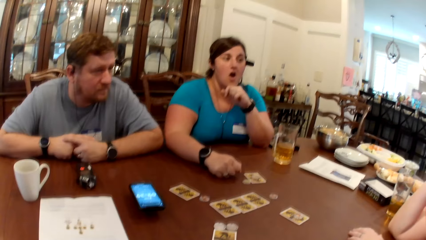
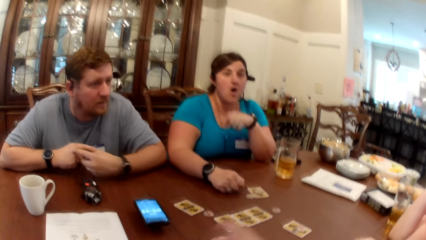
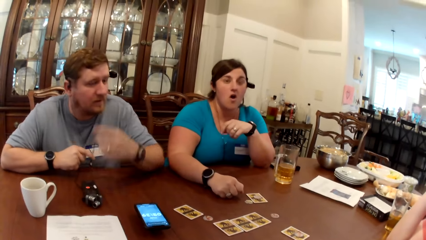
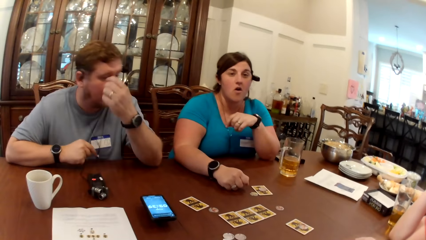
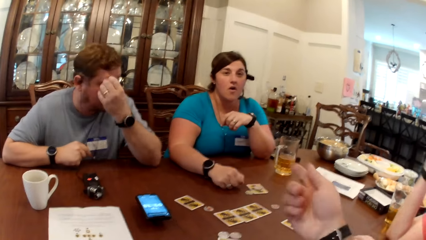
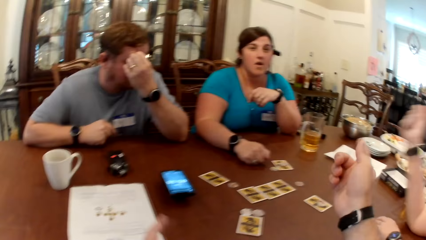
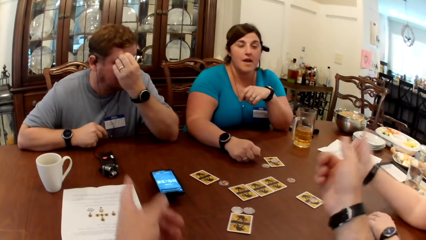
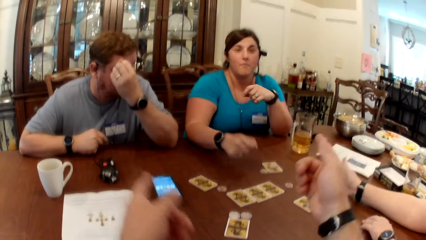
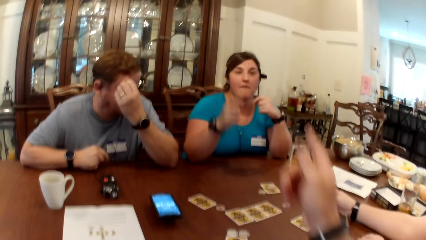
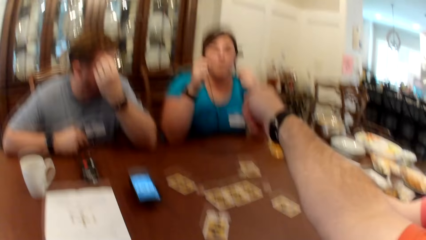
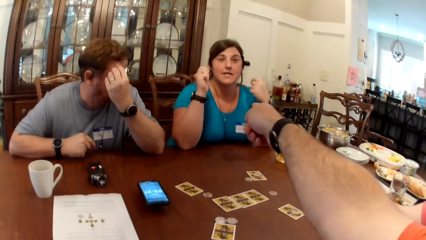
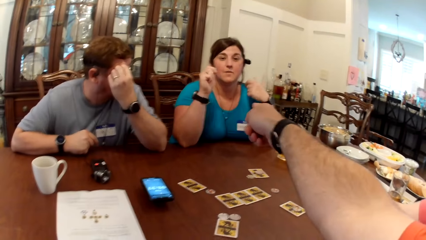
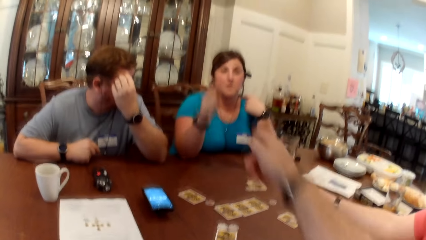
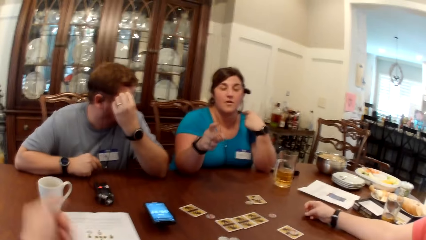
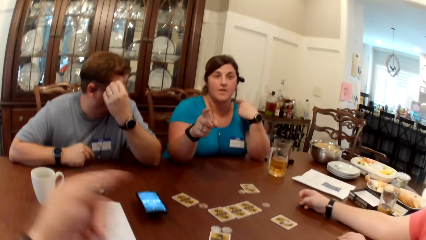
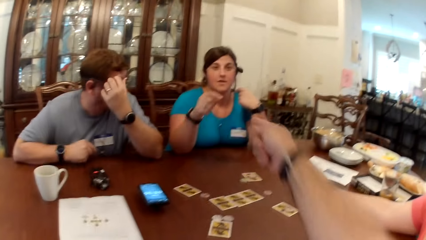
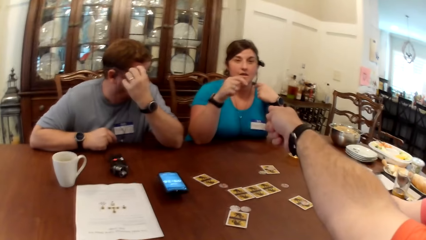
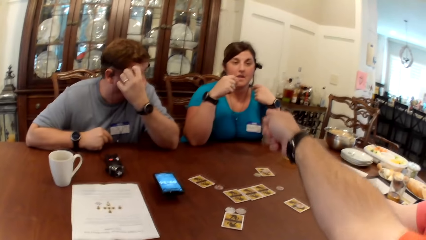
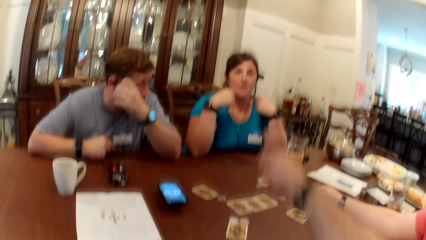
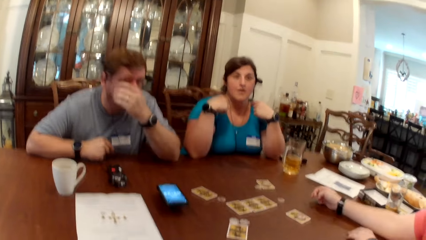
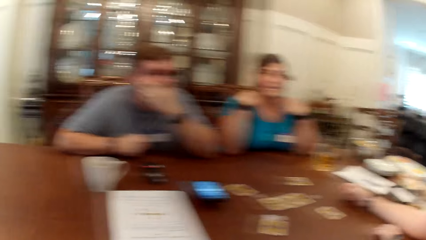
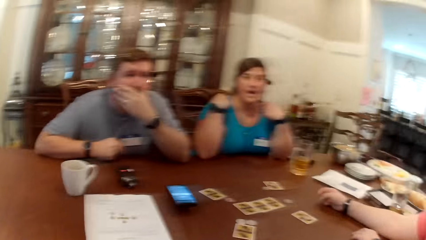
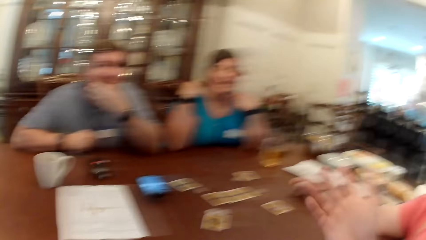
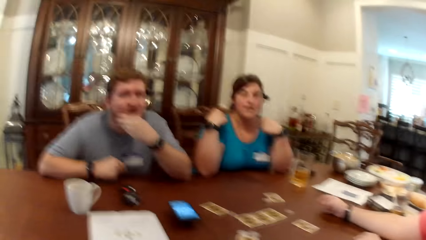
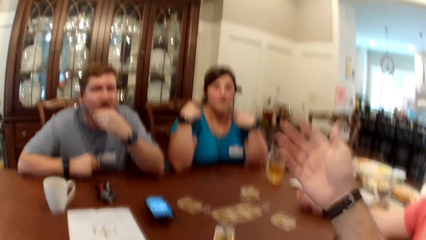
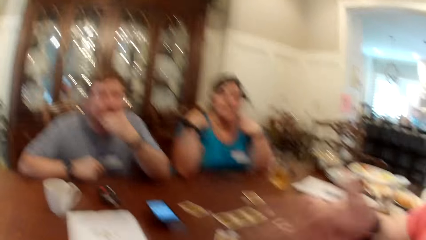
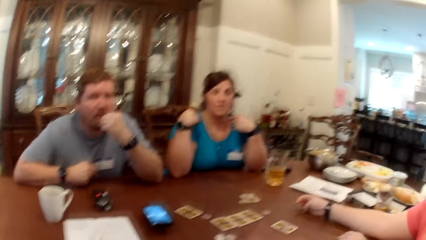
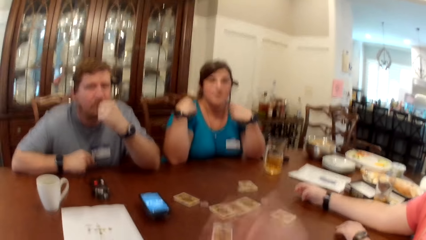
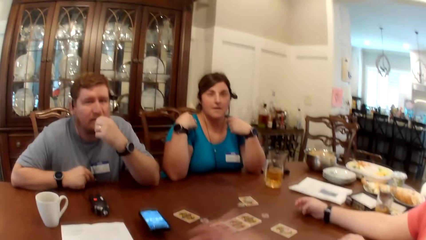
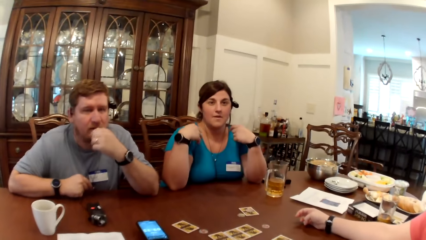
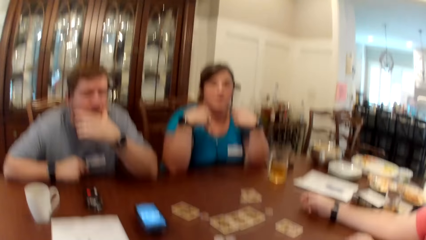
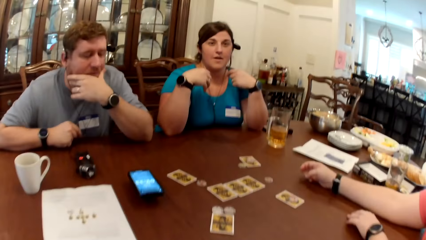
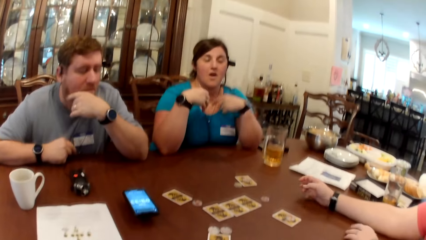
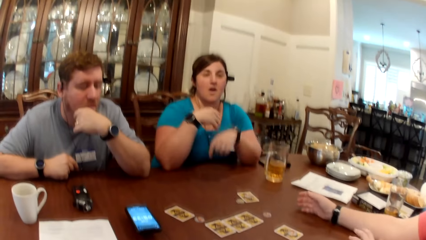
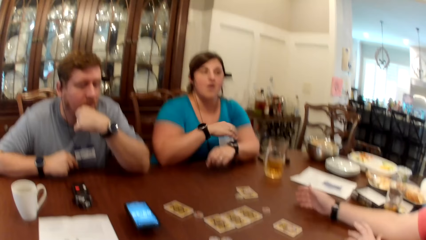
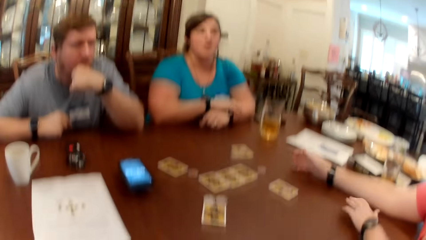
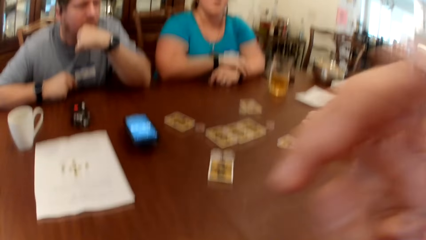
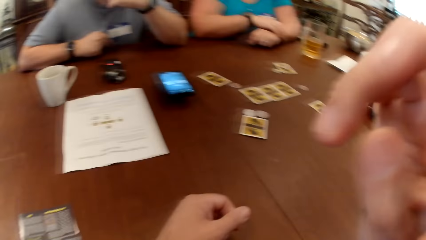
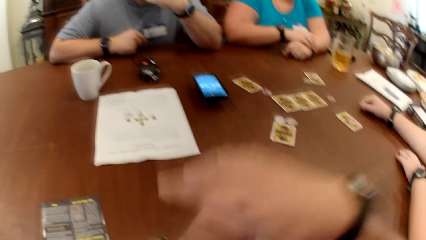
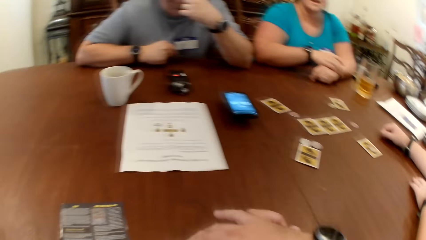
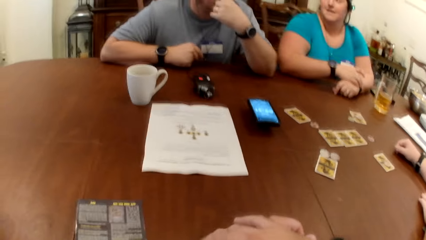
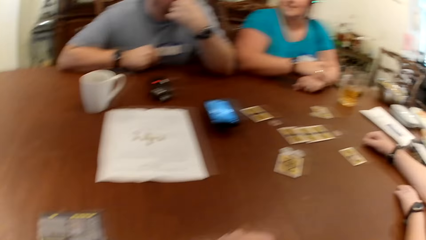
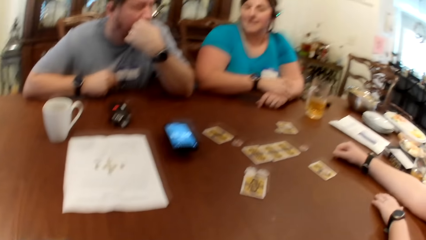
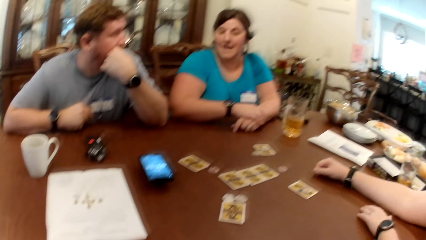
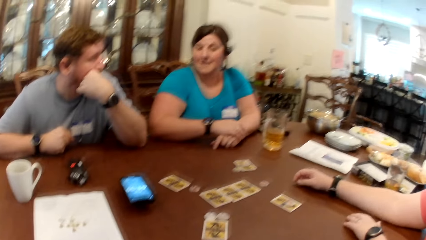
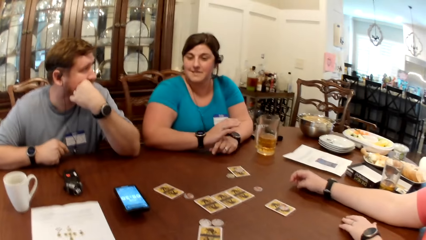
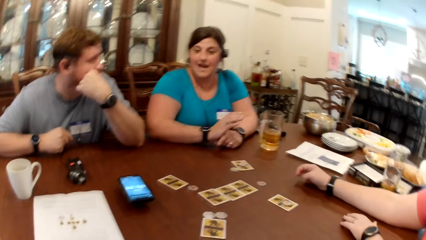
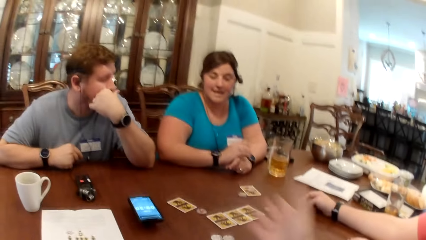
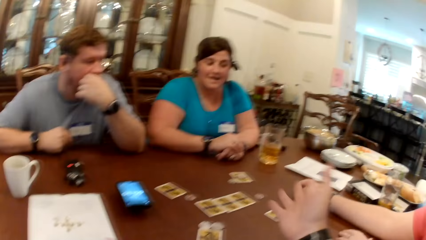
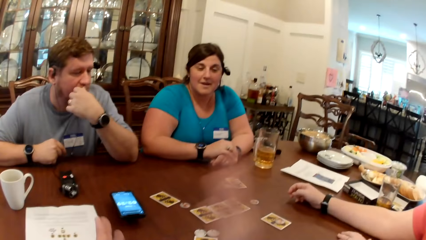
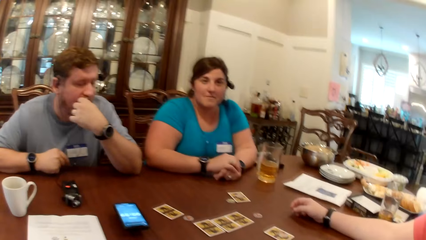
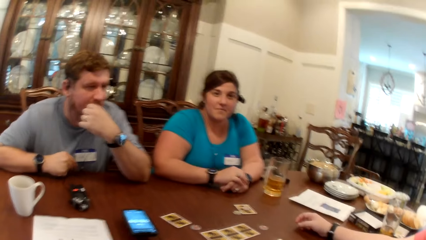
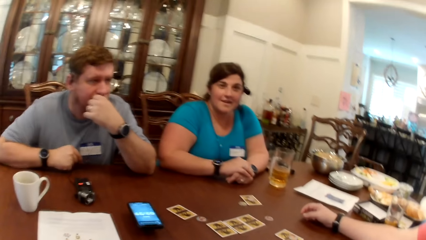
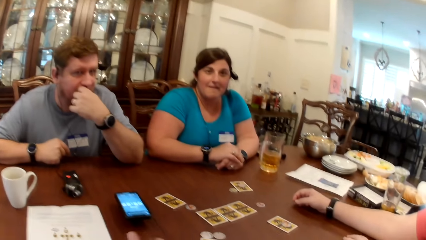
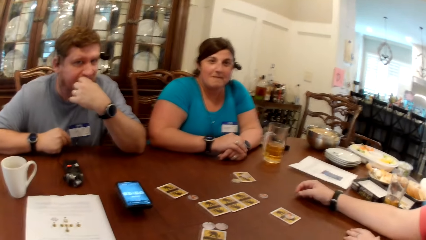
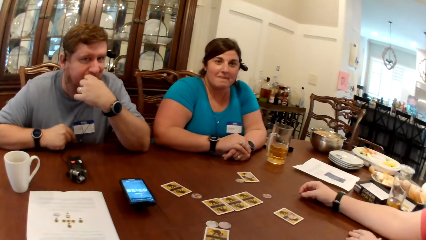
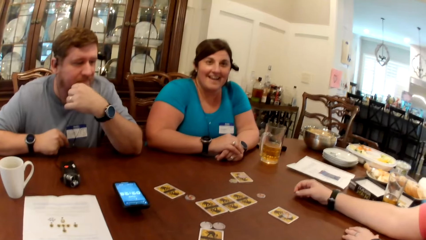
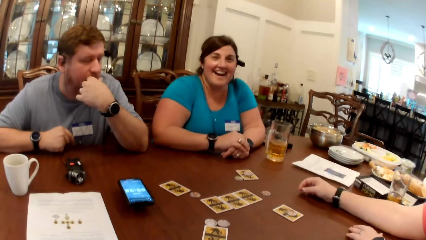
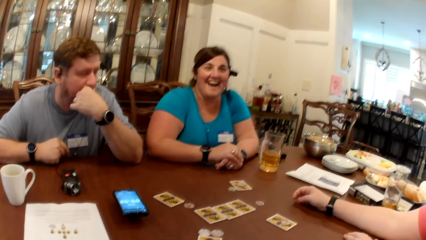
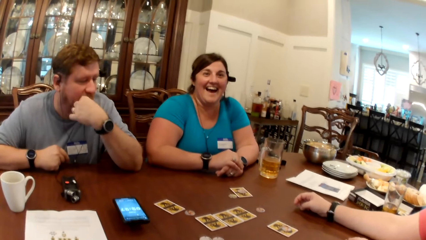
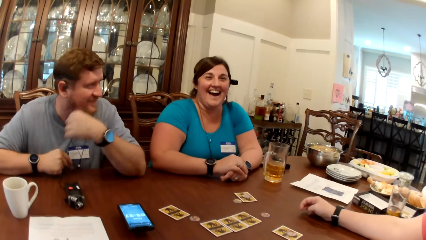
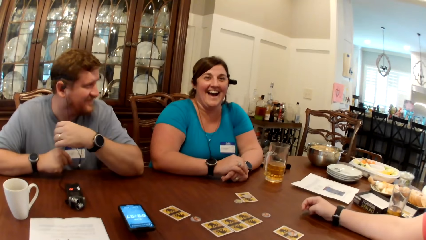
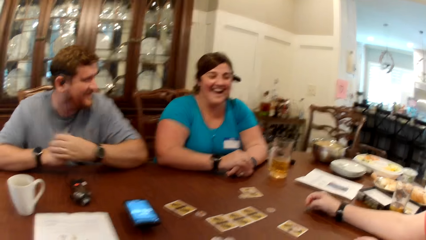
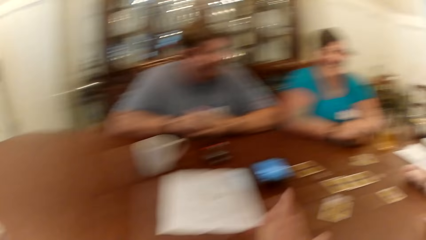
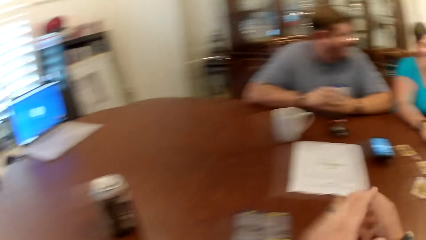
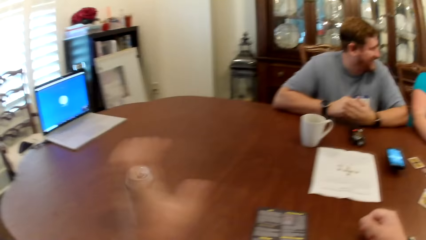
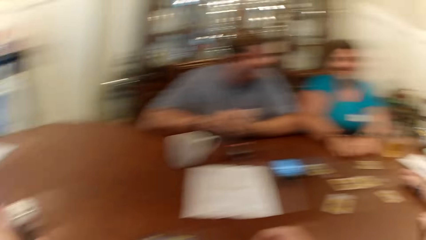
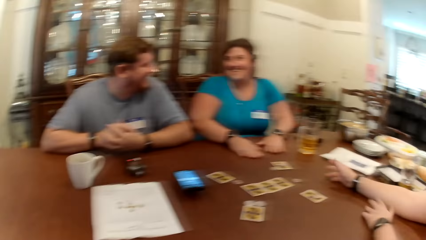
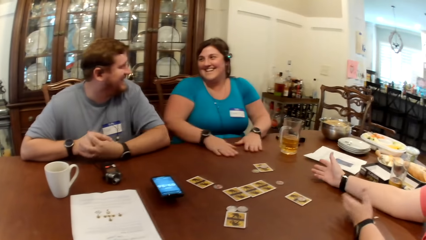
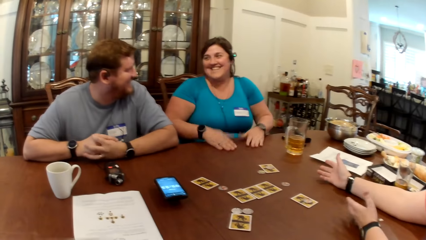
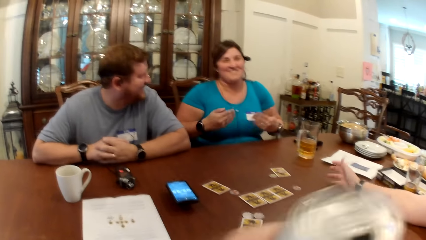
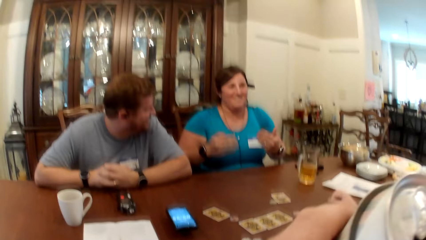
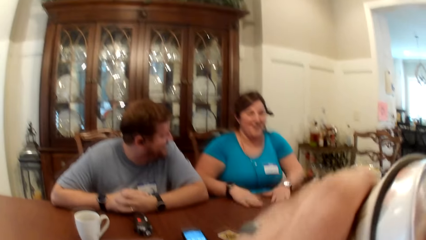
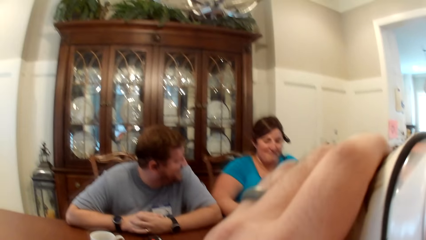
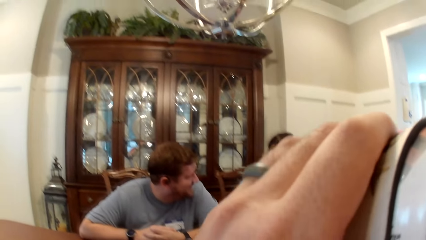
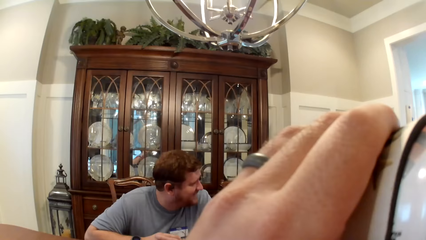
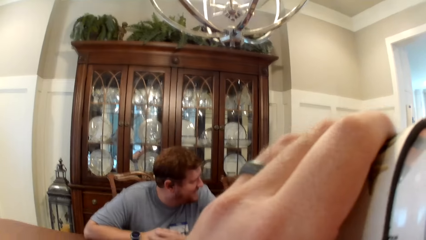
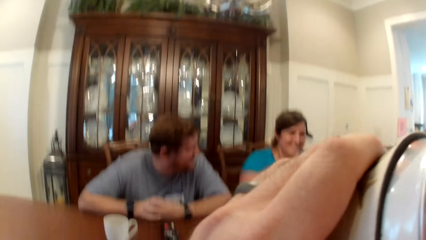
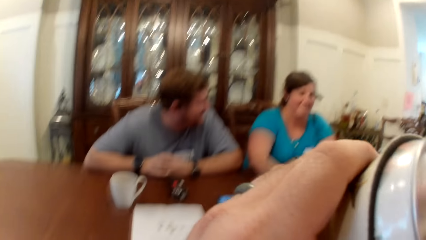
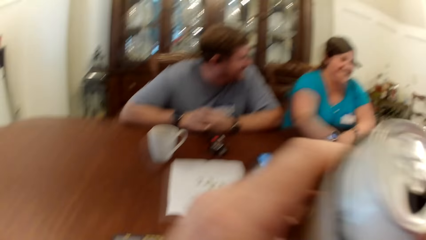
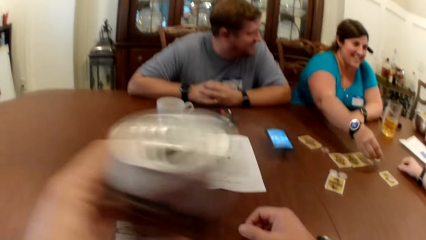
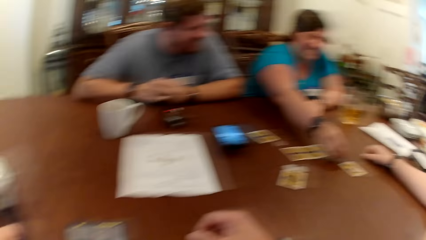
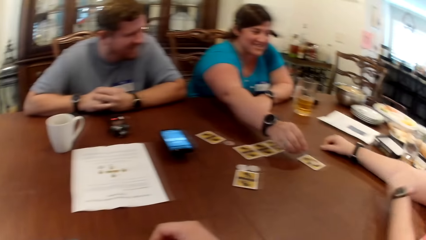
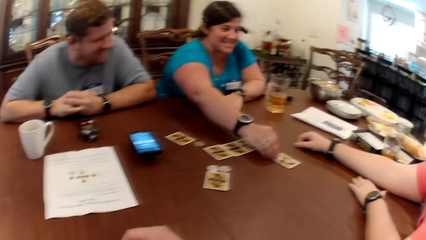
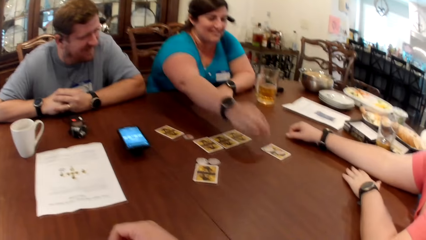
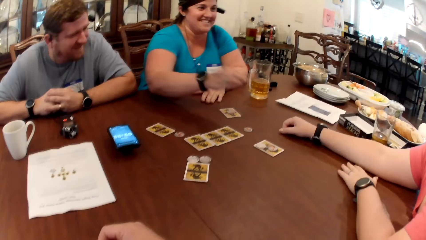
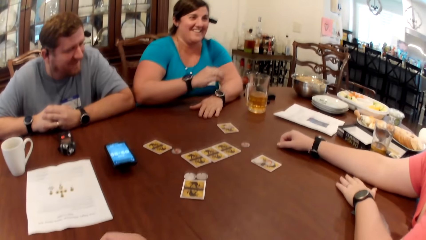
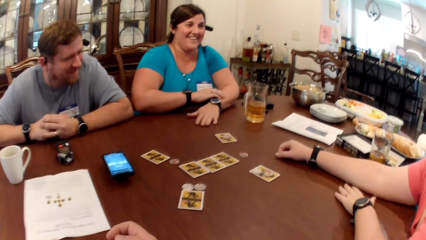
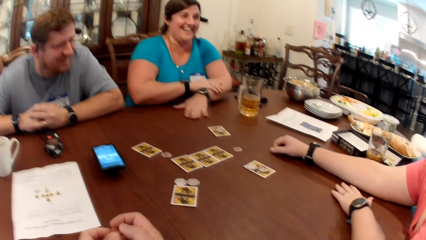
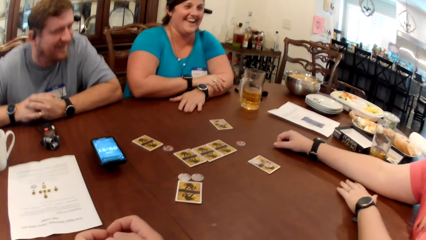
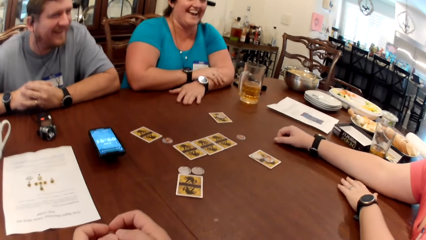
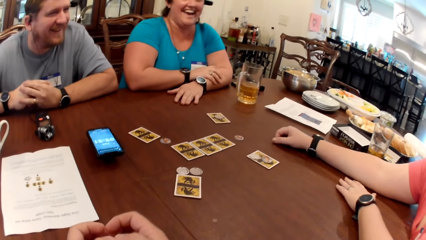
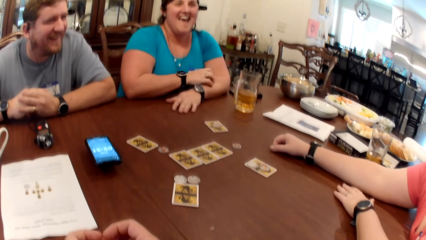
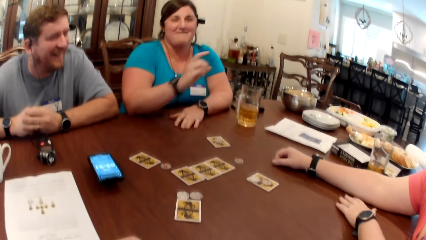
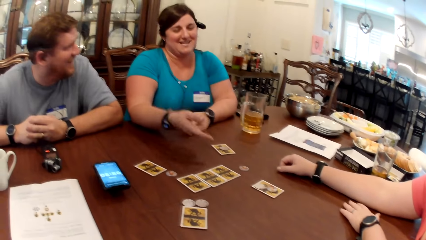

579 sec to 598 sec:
The man scratches his forehead with his left hand. The camera wearer points at a woman with his right hand finger. He points at the man and another woman with both hands. He points at the first woman with his right hand finger. He talks to a woman in the house. He touches his face with his right hand. He picks a juice can on the table with his left hand. He drinks juice from the can in his left hand. The first woman places a token chip on a card on the table with her right hand. The camera wearer puts the can on the table. The other woman taps the table with her left hand.
